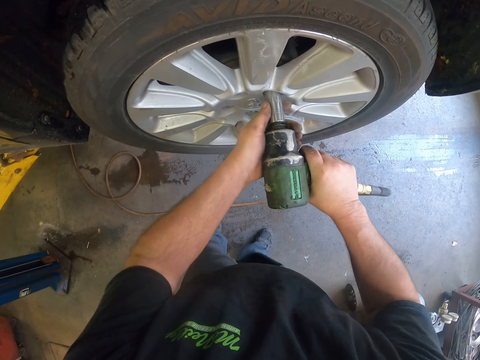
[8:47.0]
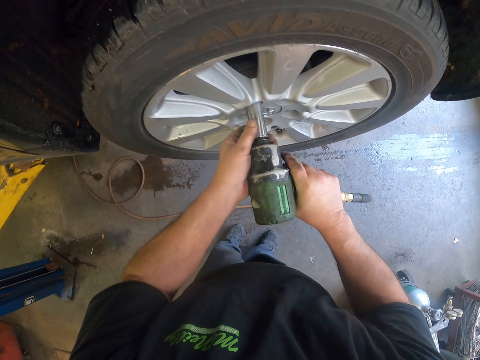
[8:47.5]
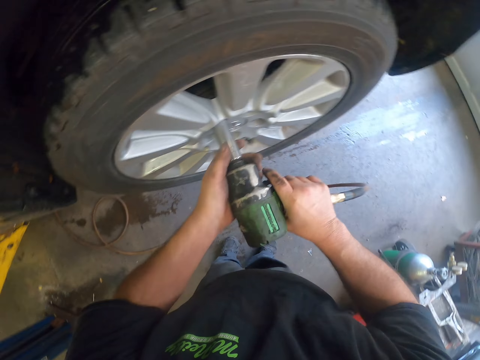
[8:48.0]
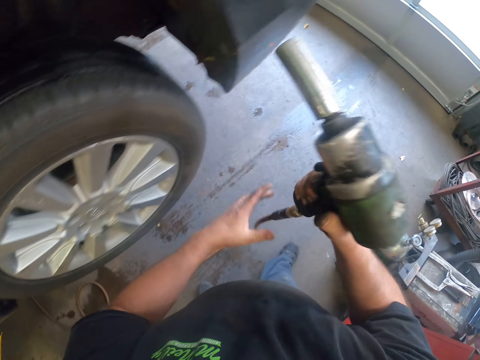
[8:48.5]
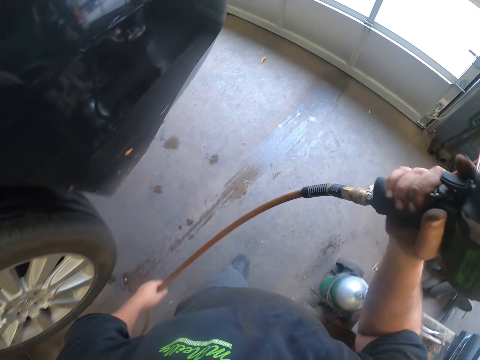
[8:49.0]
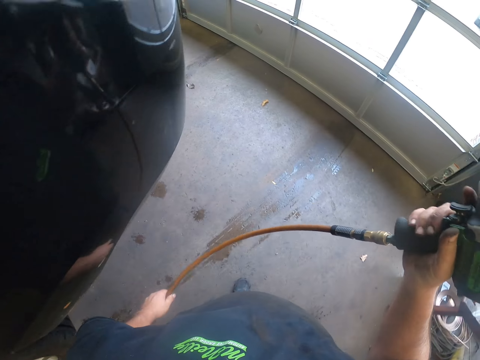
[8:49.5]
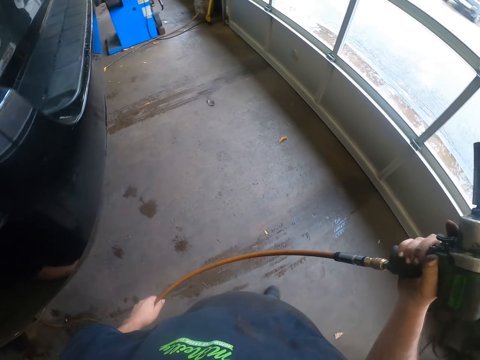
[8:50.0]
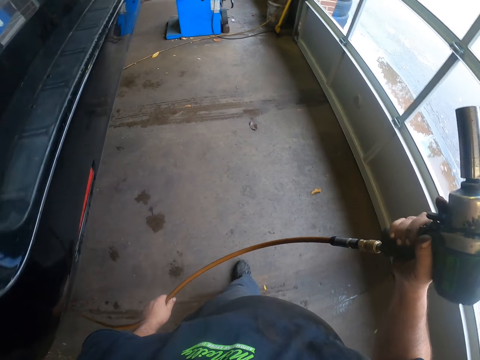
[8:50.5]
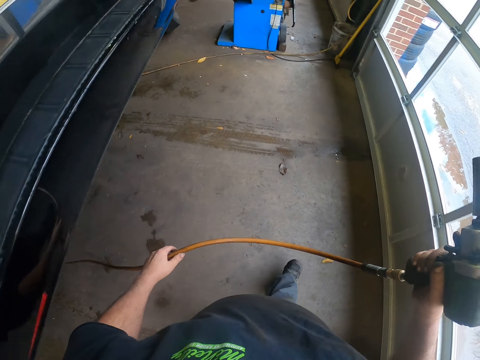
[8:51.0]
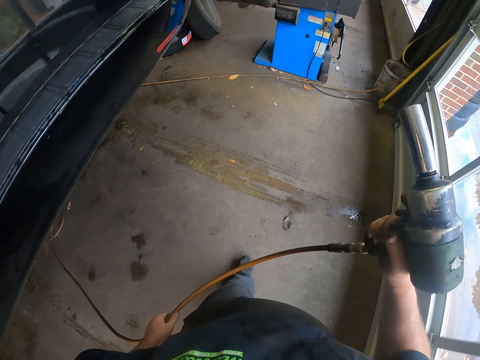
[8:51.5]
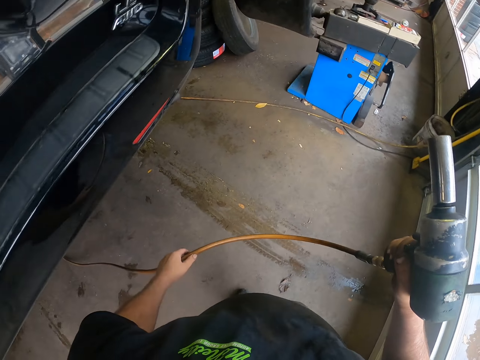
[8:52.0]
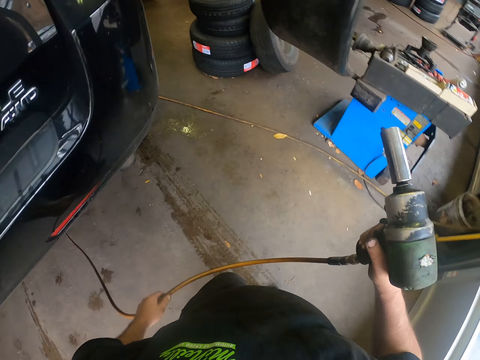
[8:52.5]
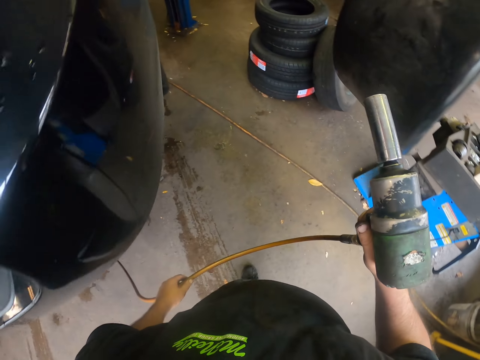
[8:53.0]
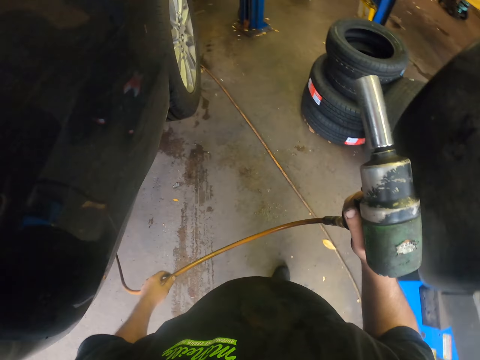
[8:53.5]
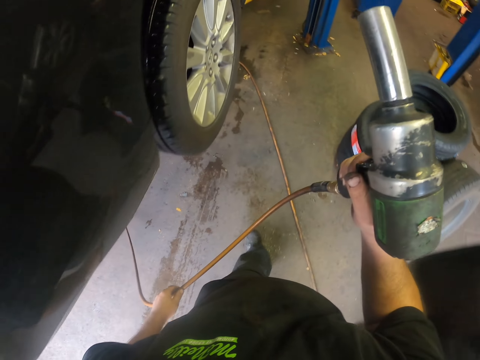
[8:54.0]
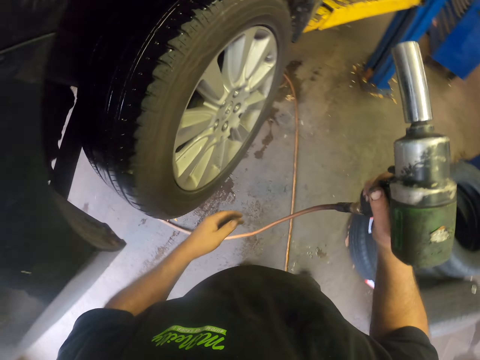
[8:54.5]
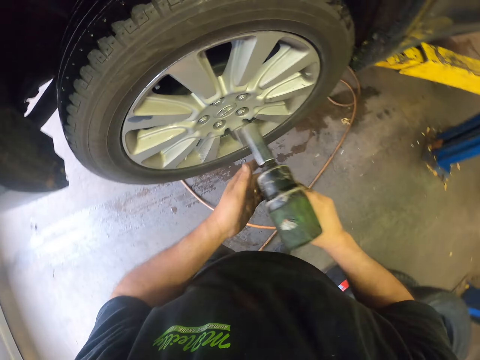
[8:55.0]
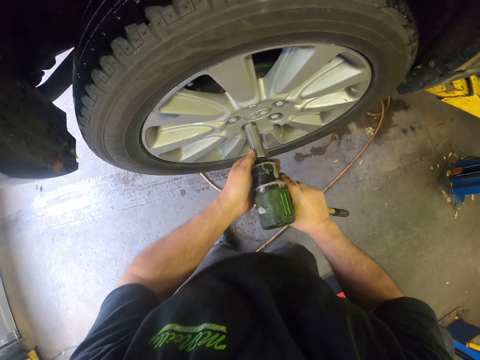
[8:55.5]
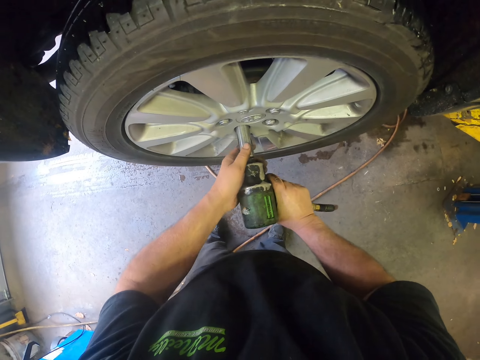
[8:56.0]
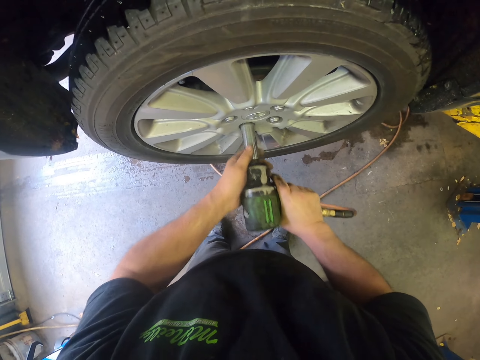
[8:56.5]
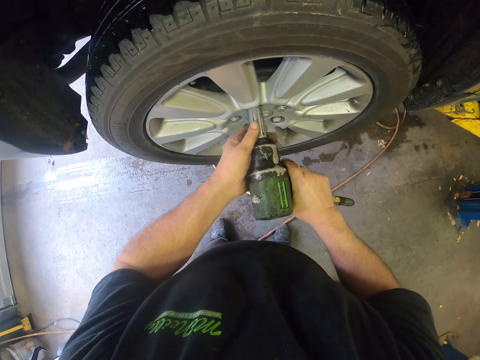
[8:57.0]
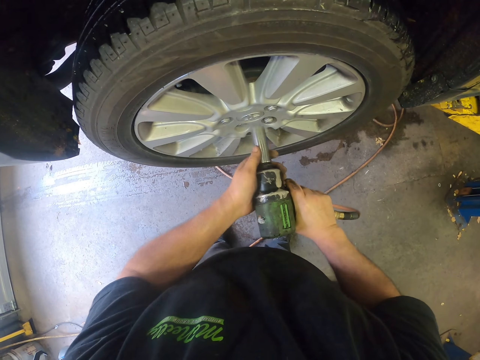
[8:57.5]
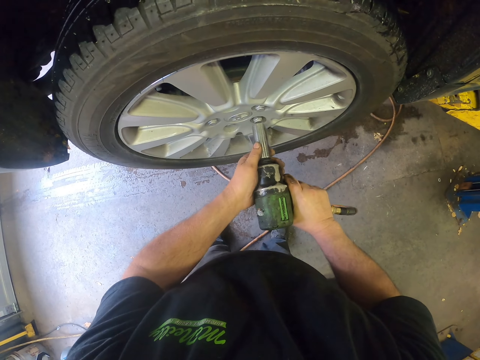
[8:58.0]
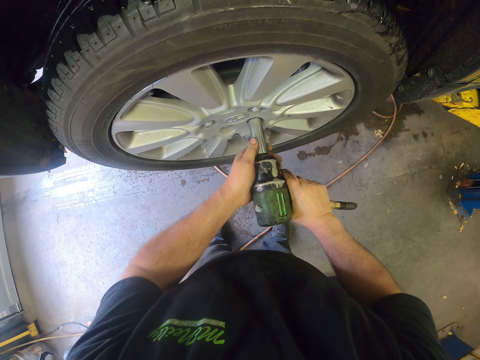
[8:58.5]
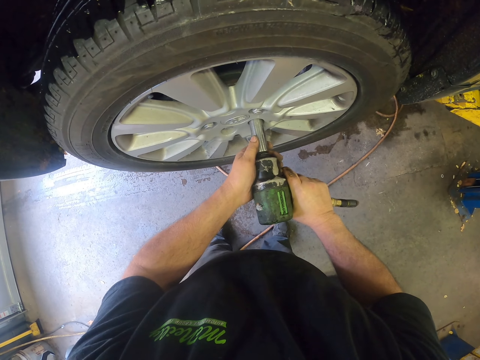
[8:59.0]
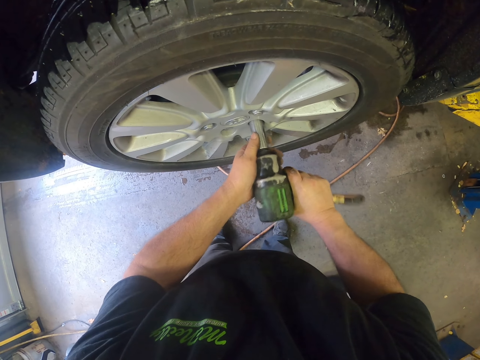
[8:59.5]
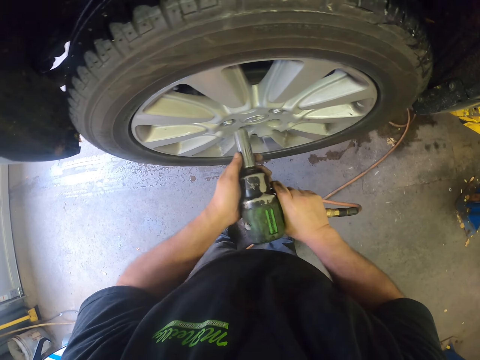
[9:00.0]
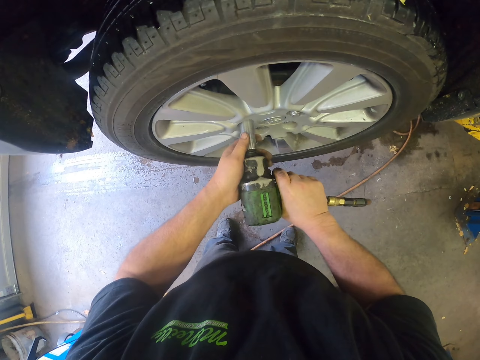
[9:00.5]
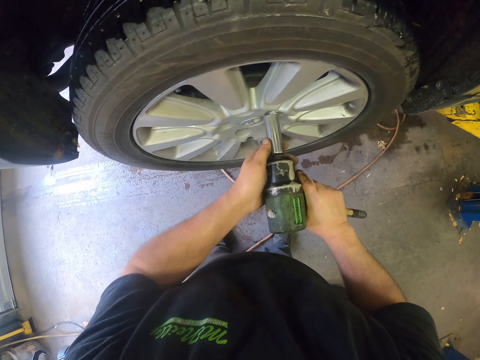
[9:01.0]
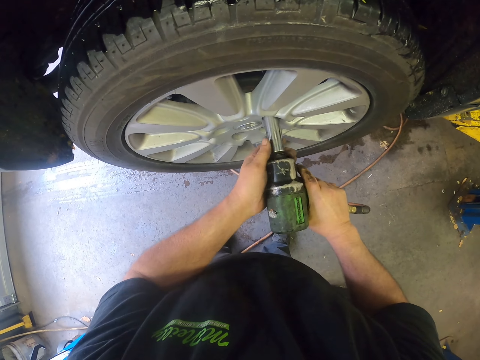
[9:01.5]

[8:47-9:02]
The camera wearer holds the drill. They walk around the car. They tighten the bolt in the wheel with the drill. They tighten the bolt with the drill again.

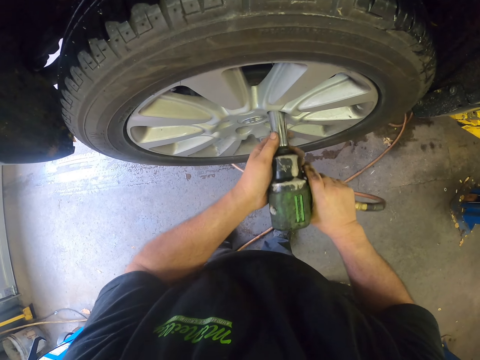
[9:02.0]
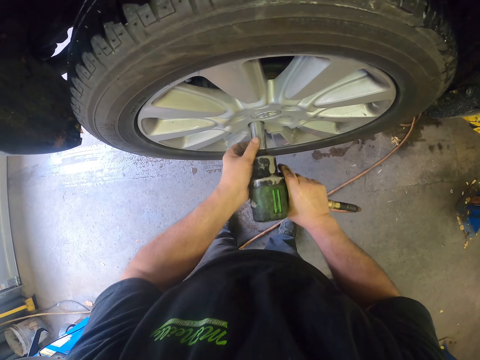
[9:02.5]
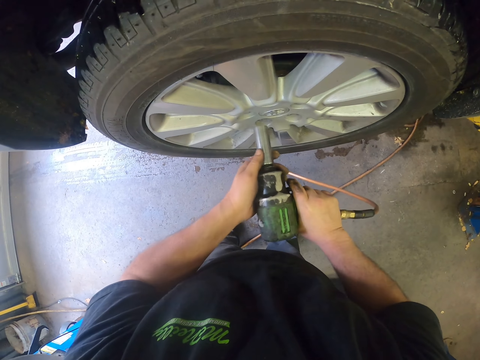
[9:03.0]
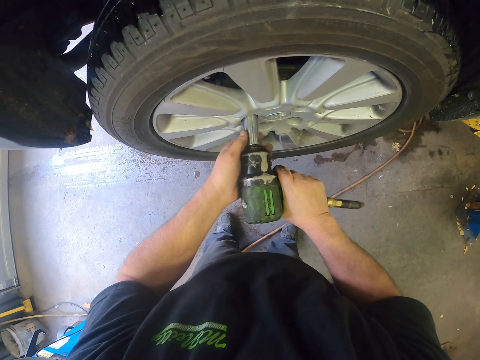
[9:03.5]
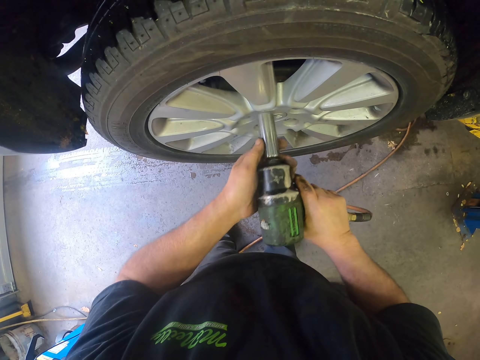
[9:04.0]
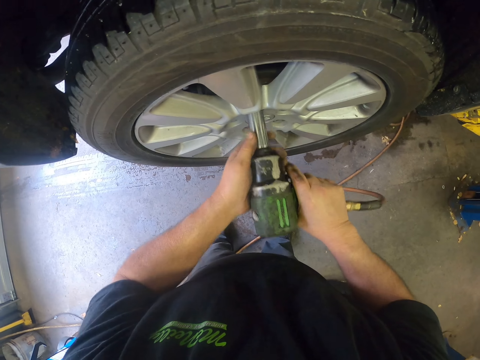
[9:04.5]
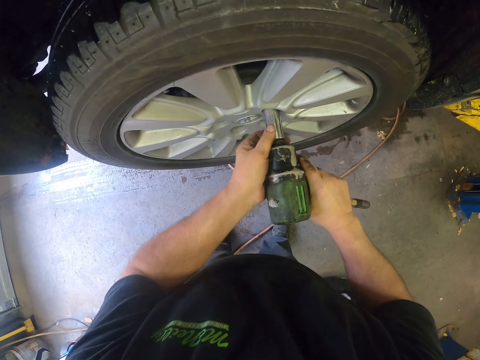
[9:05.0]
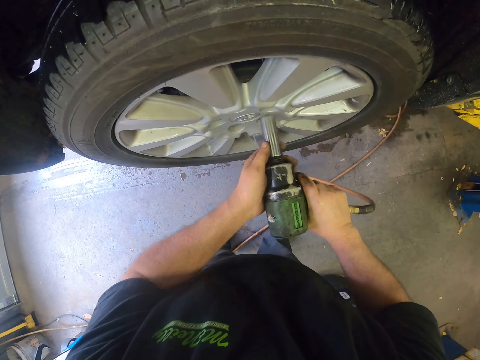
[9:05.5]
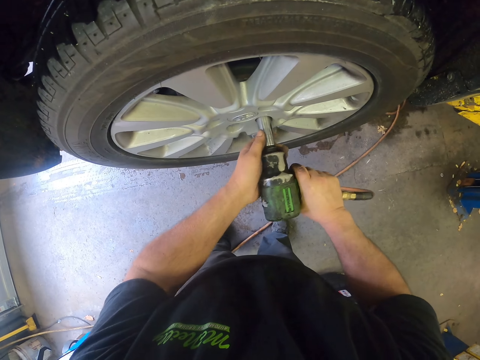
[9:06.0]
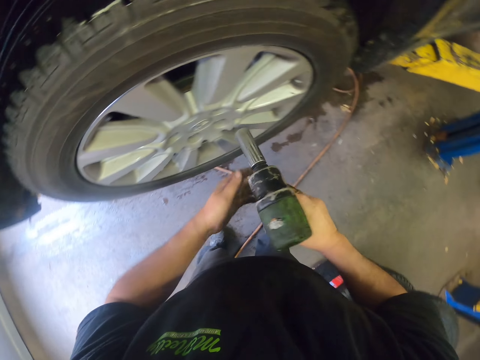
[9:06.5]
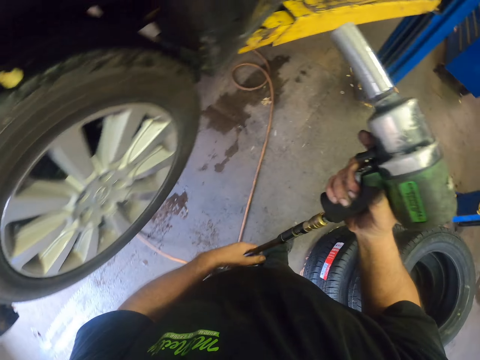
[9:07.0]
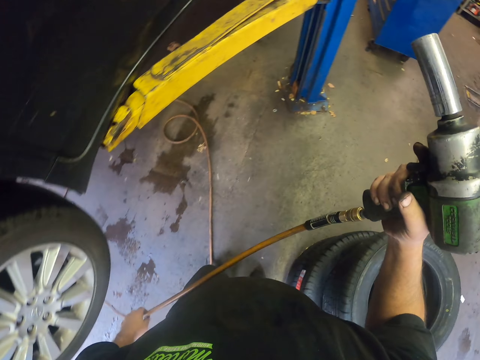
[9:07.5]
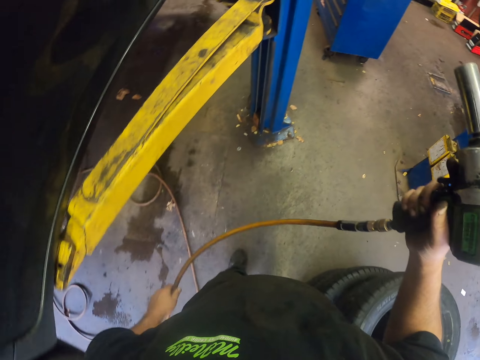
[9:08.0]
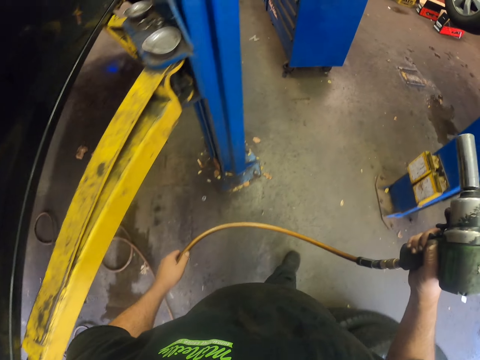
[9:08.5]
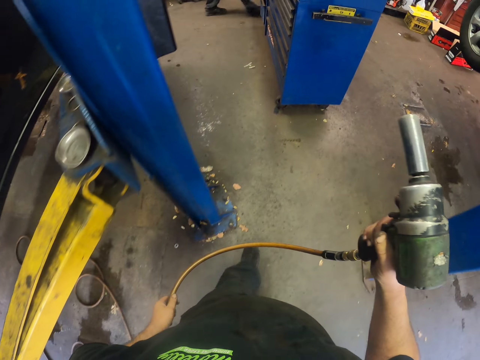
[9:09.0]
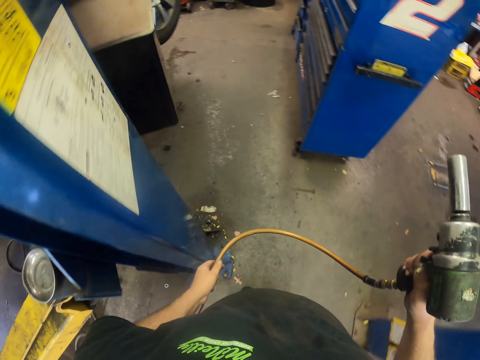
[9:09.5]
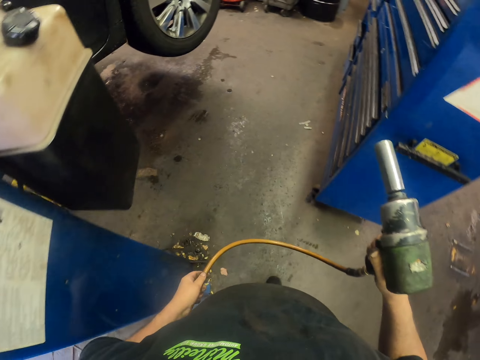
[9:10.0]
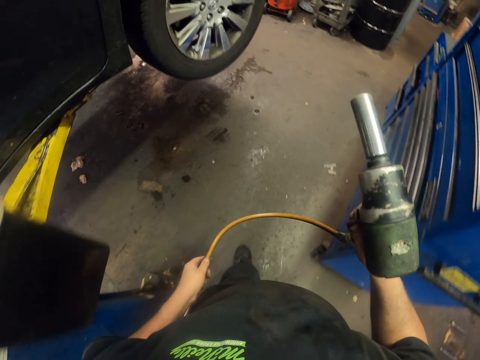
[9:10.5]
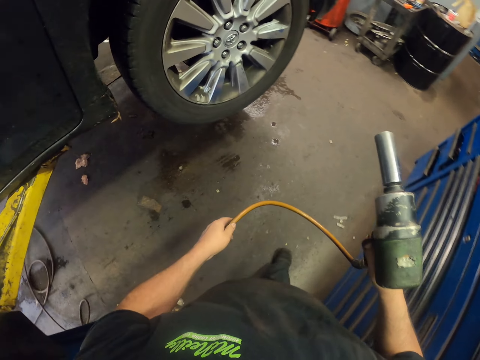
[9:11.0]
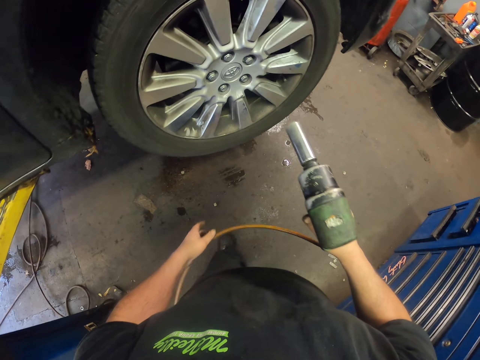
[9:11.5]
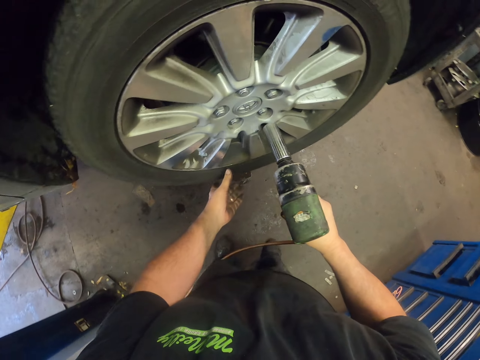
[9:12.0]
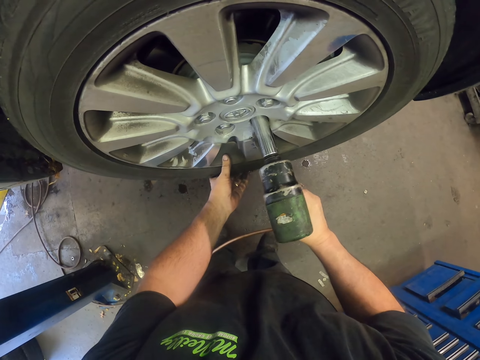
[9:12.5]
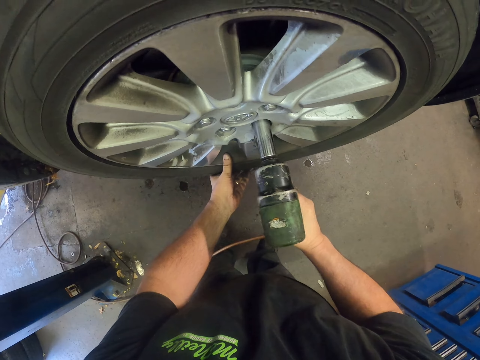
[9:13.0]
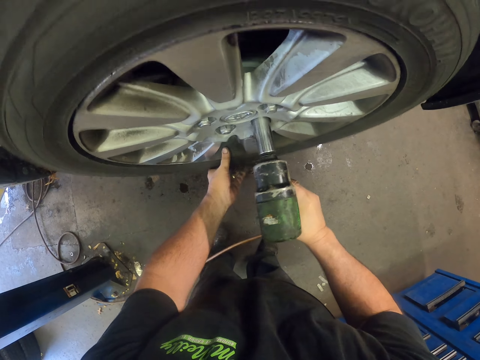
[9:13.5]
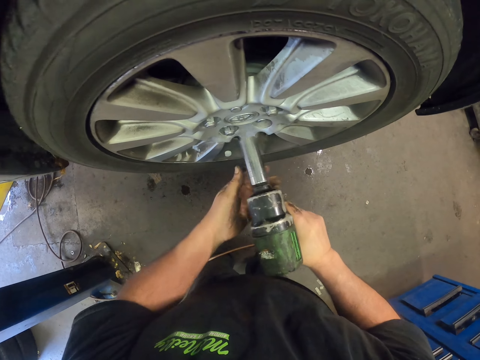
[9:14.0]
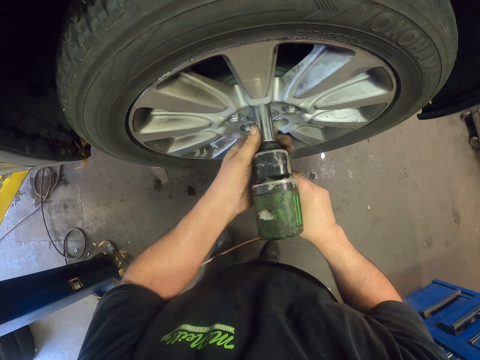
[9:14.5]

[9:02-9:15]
The camera wearer holds a drill. They hold the cable. They walk around the car. They tighten the bolt in the wheel with the drill.
